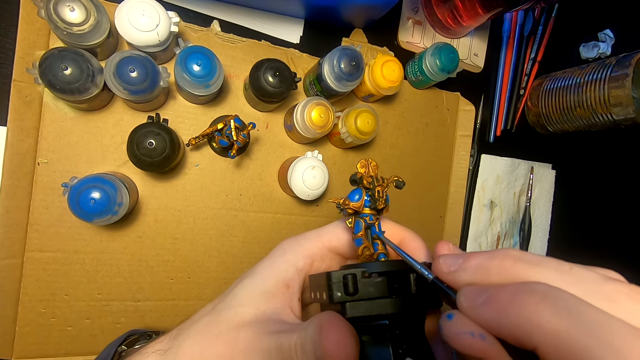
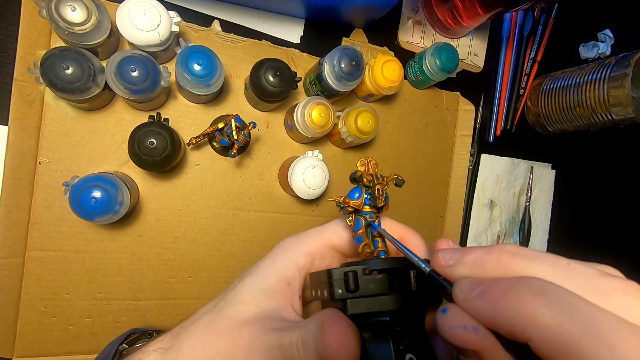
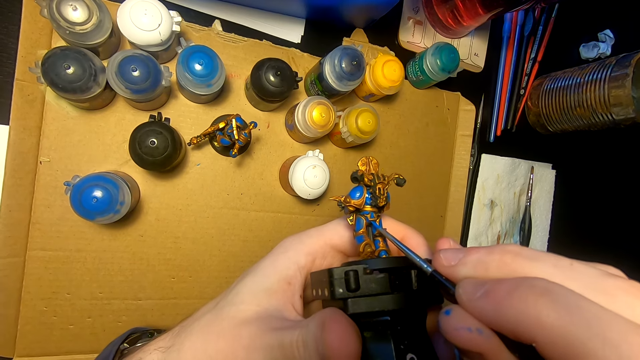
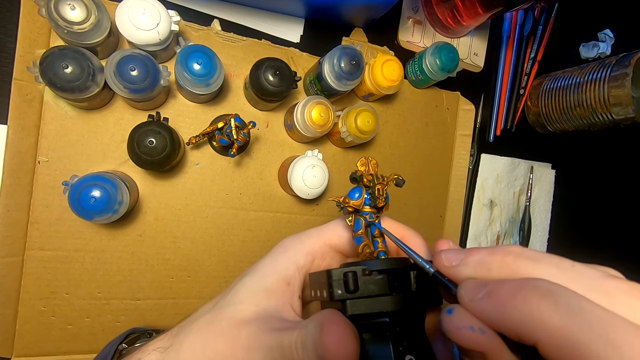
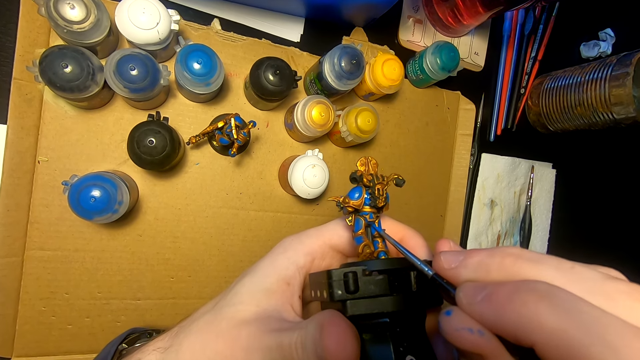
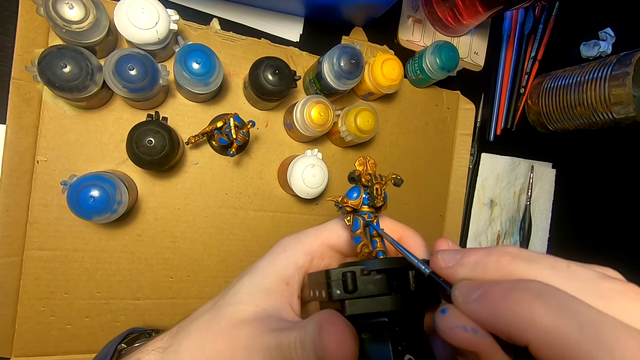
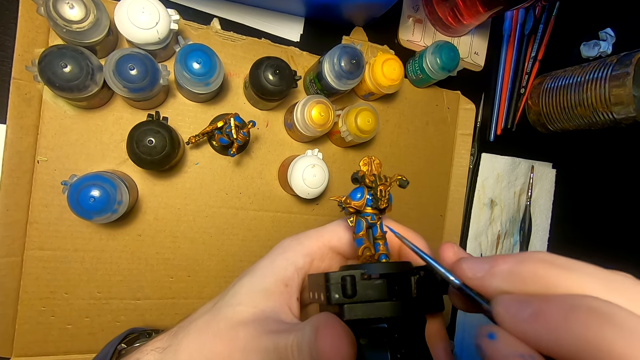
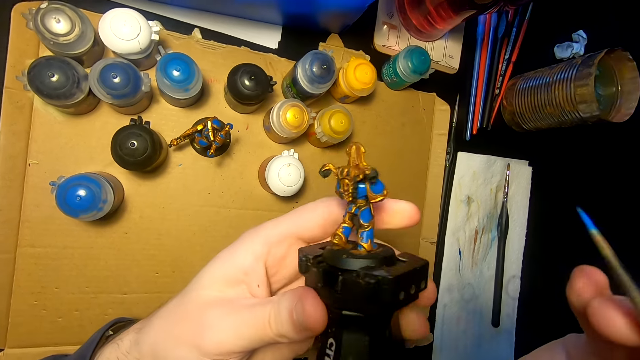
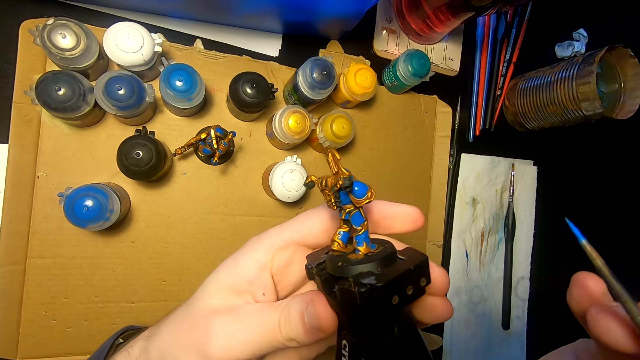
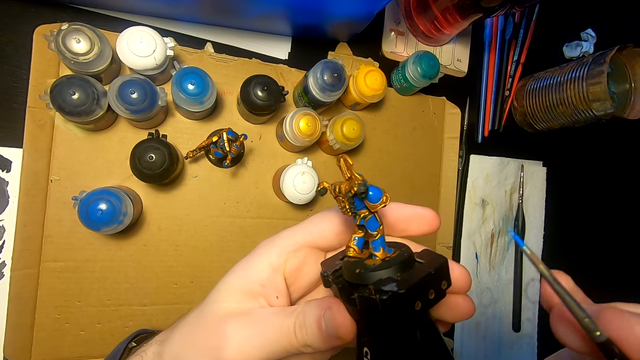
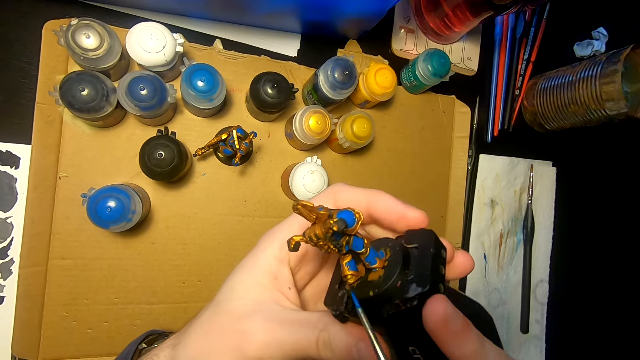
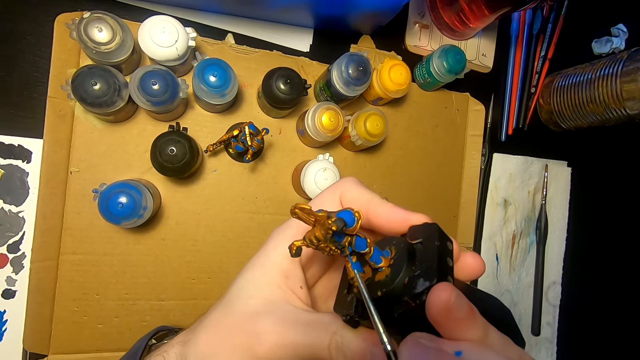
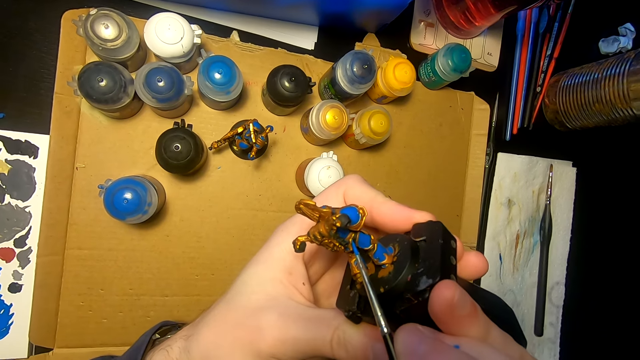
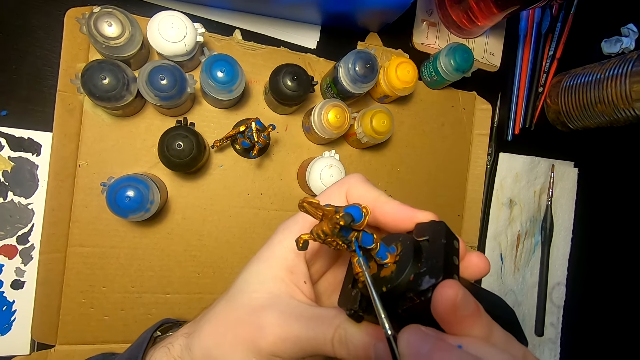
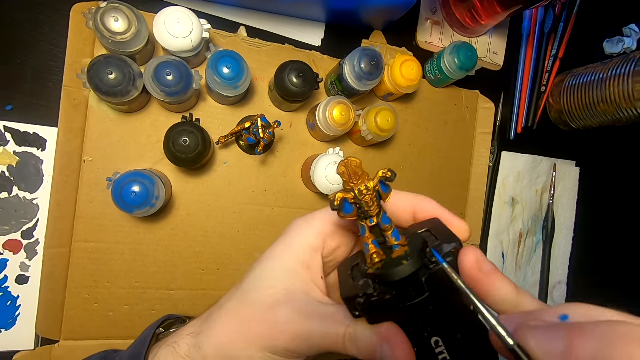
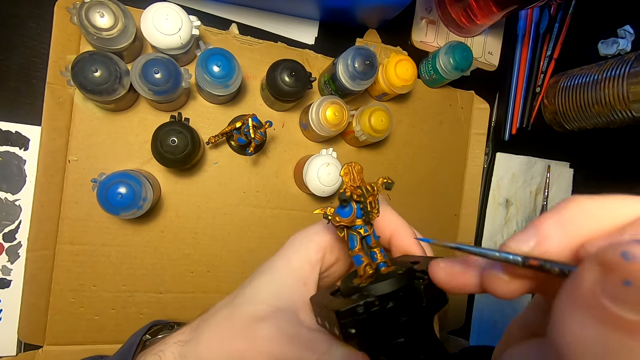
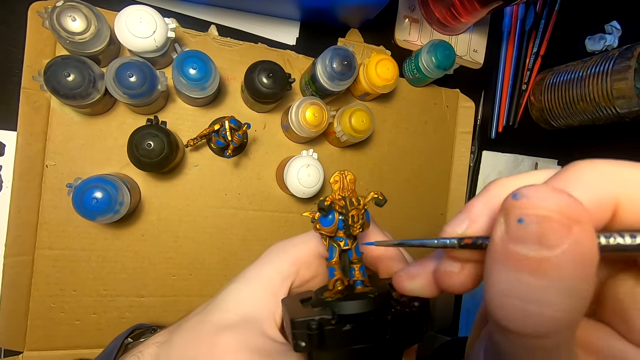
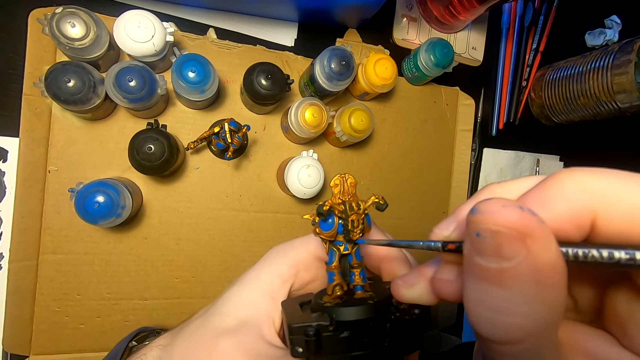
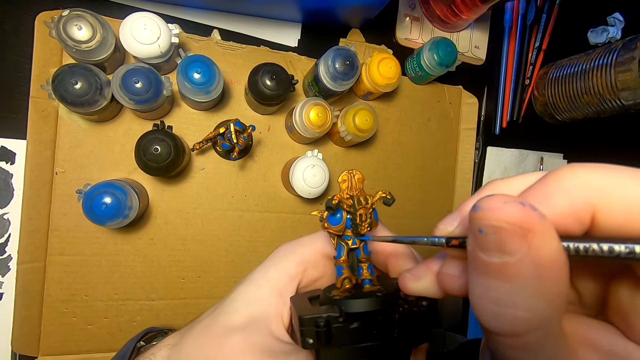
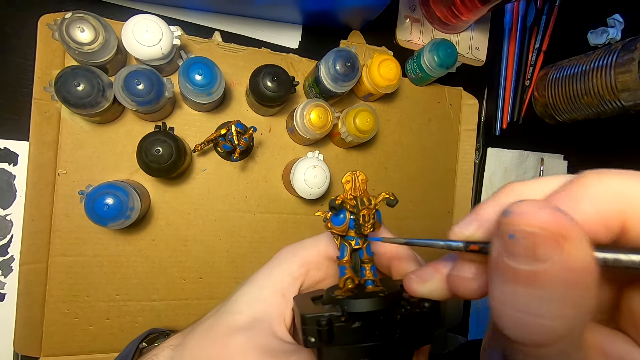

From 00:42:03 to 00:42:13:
The camera wearer moves the right hand. They turn the sculpture. They look at the sculpture. They move the pen brush. They paint the sculpture with the pen brush. They lift the sculpture. They paint the sculpture with the pen brush.

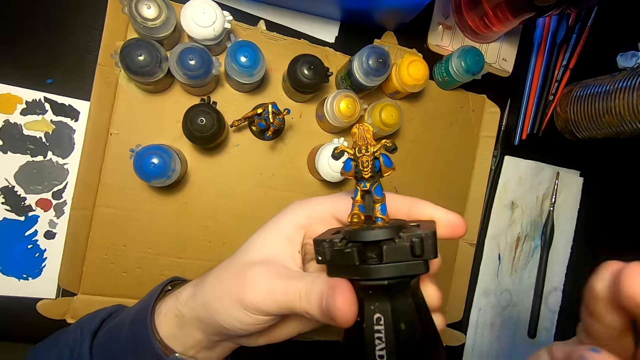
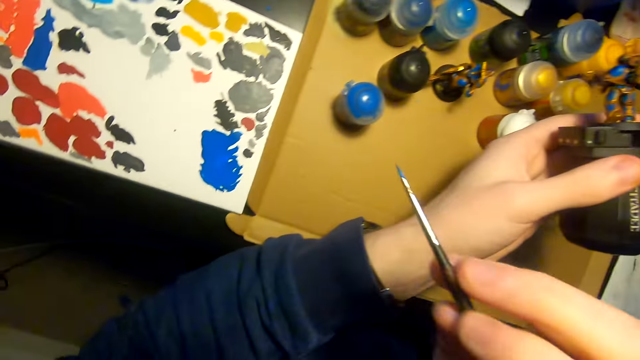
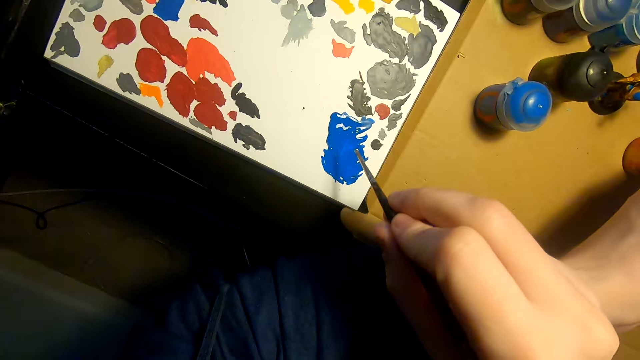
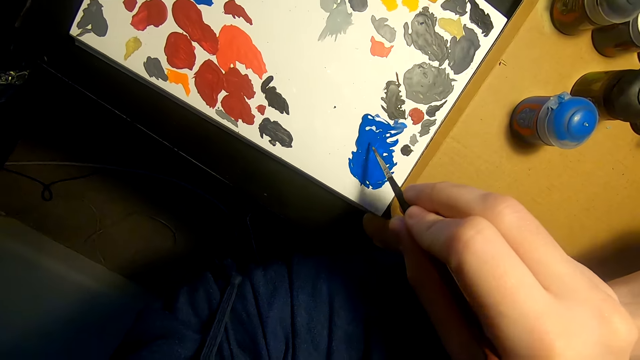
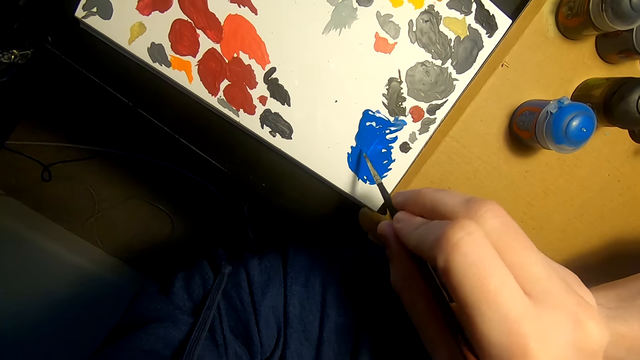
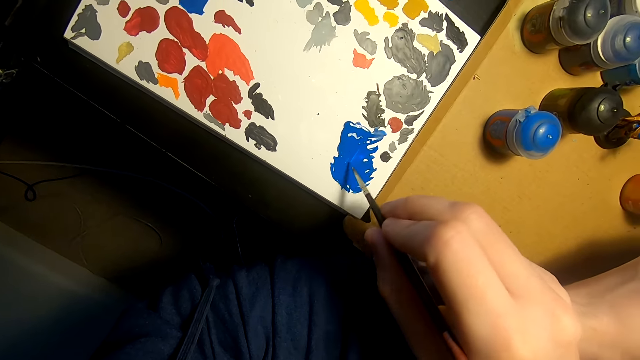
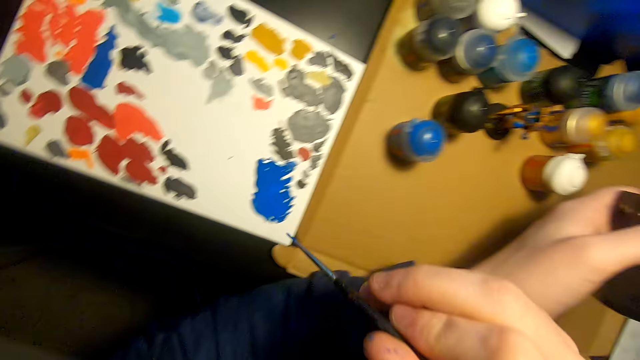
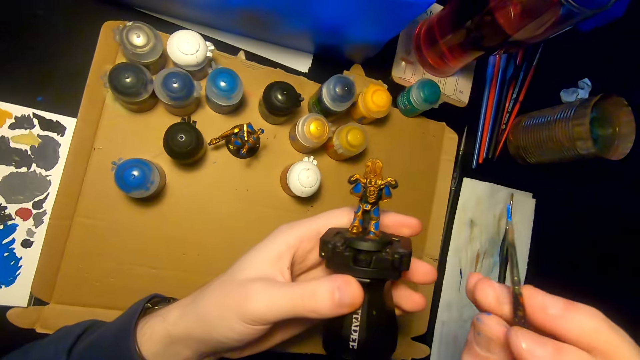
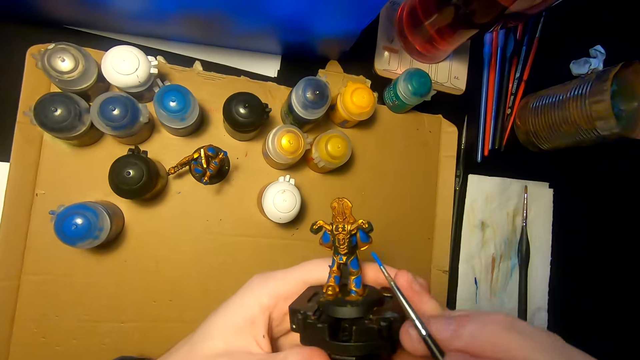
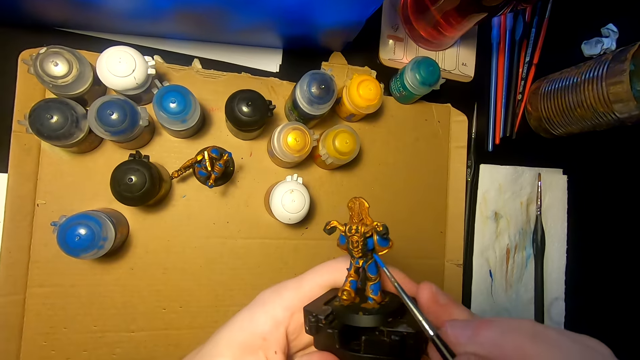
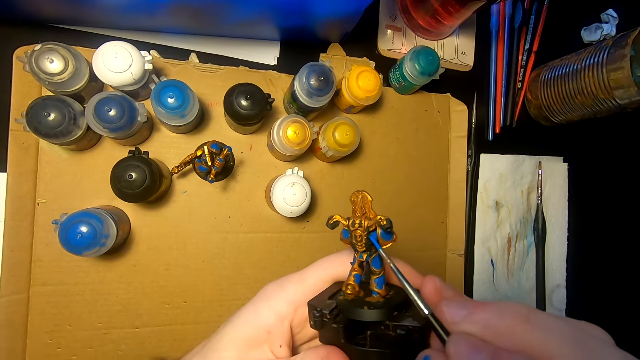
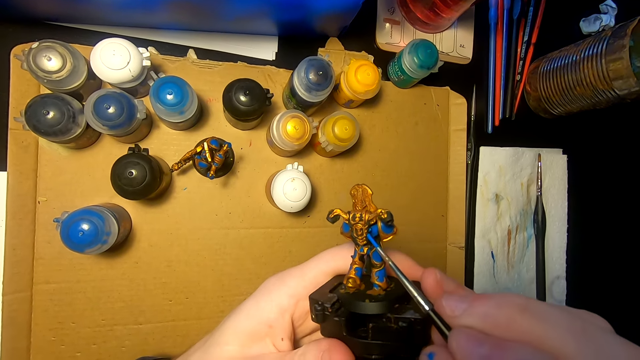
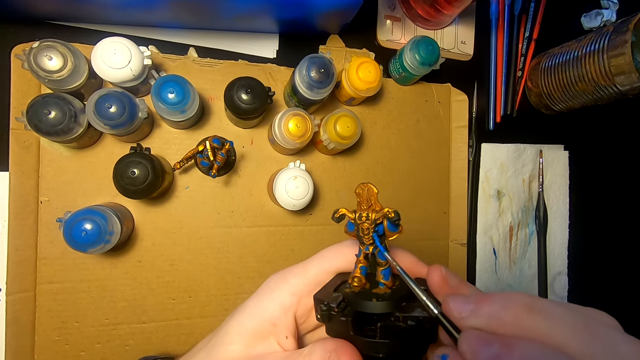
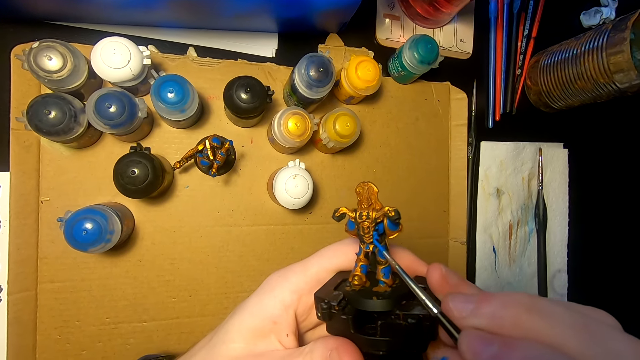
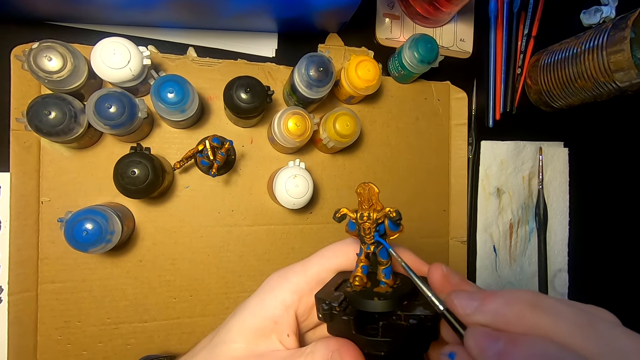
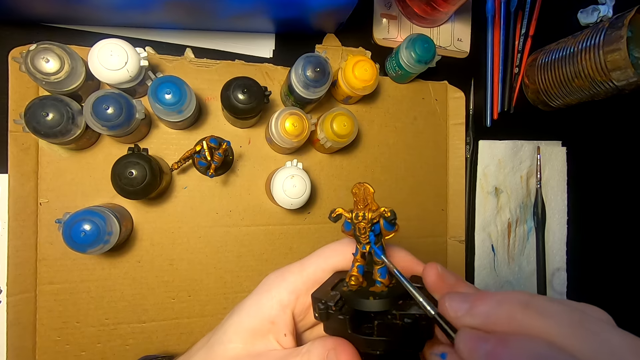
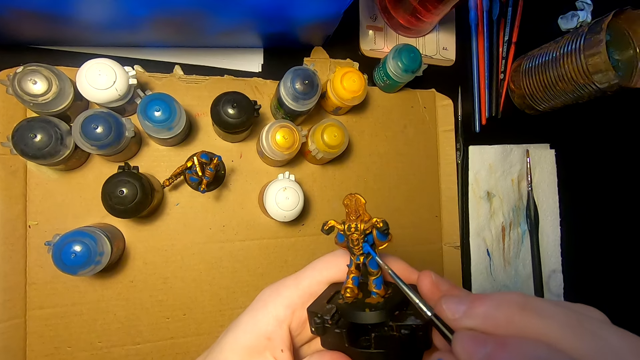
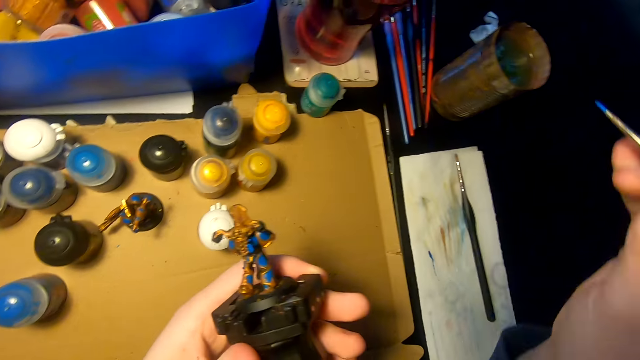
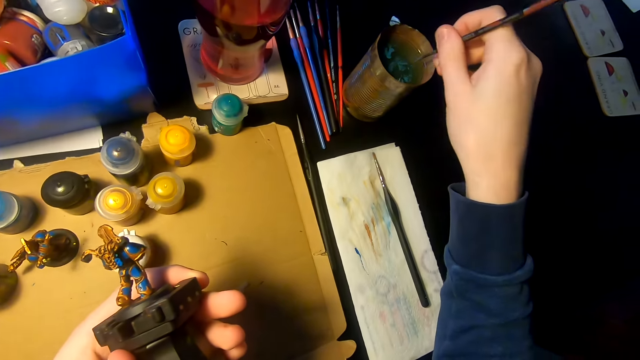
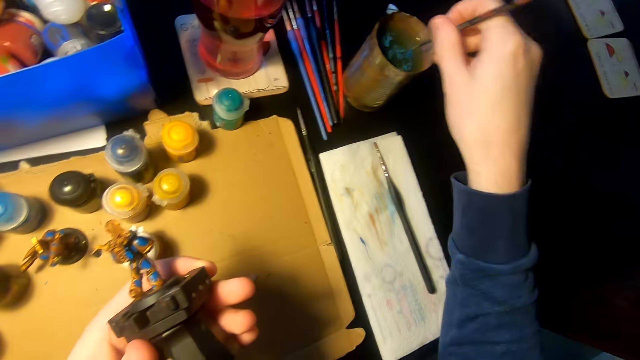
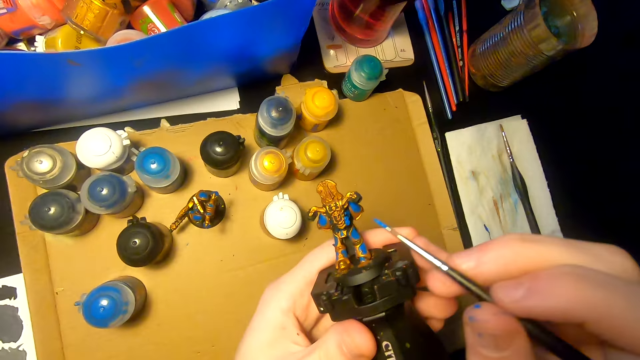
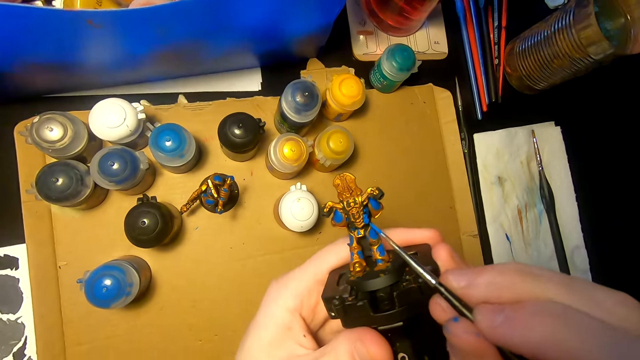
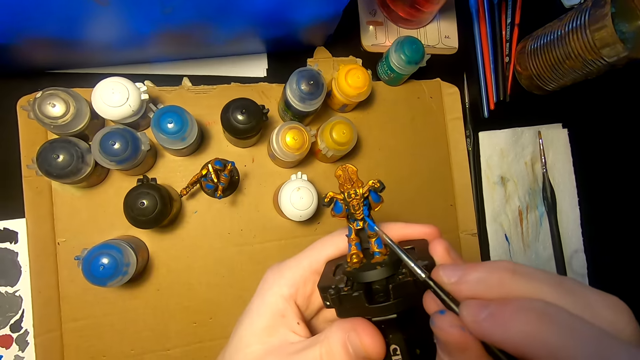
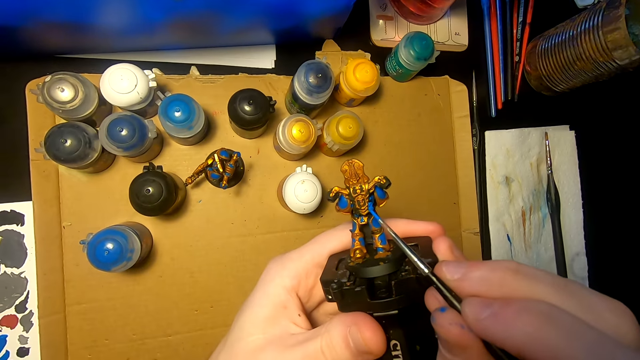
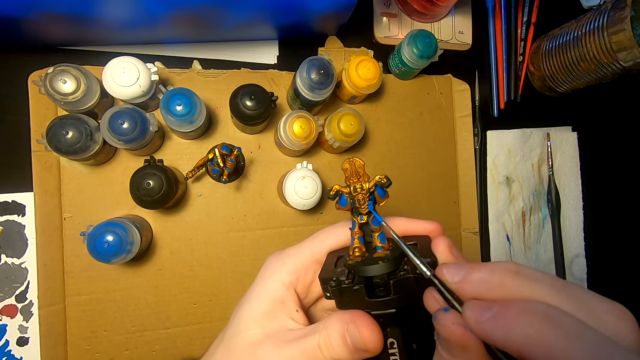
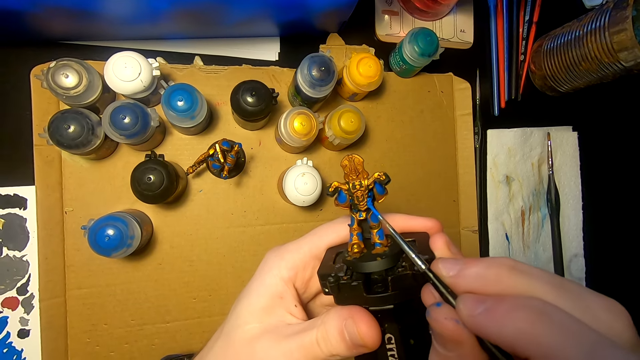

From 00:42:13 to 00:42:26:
The camera wearer lifts the right hand. They move the right hand. They rub the pen brush on the paint. They dip a paintbrush in paint. They lift the pen brush. They lift the sculpture. They paint the sculpture with the pen brush. They lift the right hand. They dip the pen brush in a tin of water. They lift the right hand. They paint the sculpture with the pen brush.
